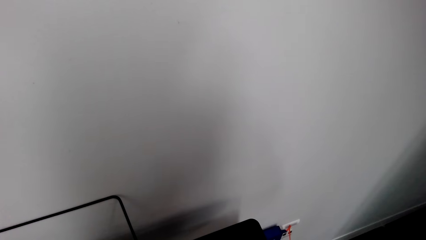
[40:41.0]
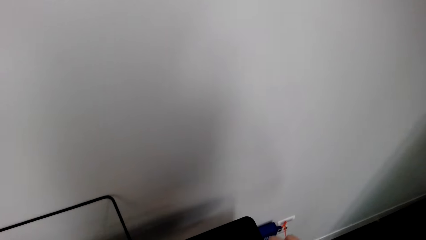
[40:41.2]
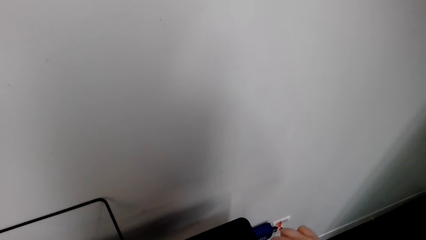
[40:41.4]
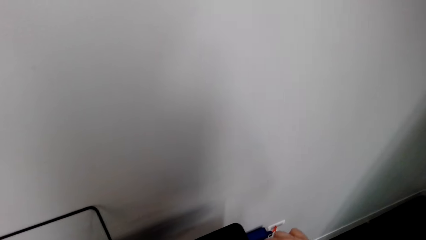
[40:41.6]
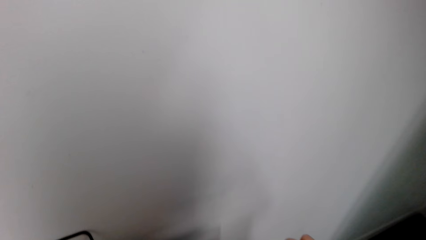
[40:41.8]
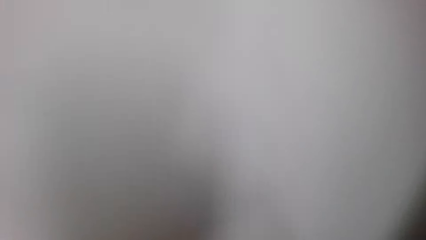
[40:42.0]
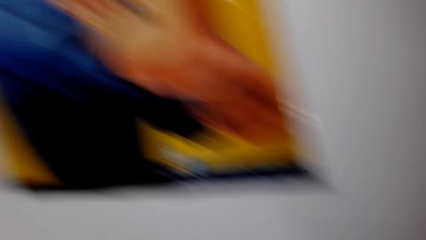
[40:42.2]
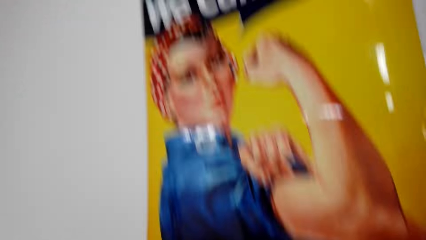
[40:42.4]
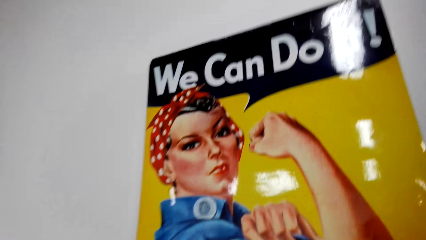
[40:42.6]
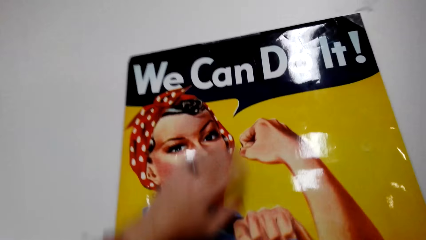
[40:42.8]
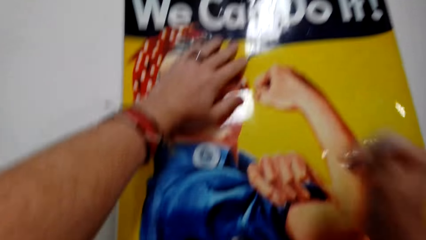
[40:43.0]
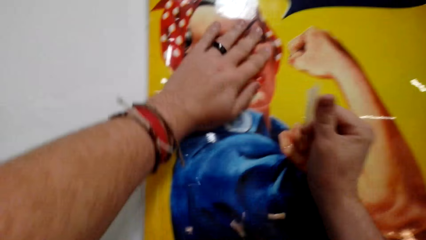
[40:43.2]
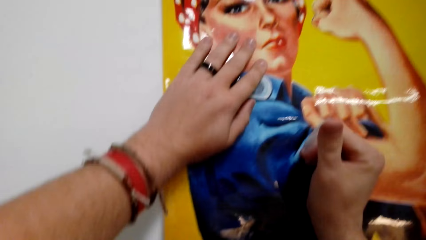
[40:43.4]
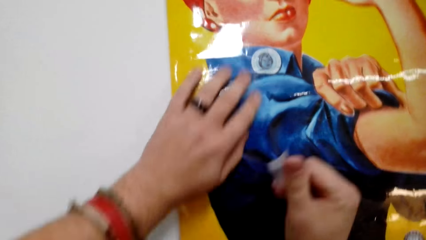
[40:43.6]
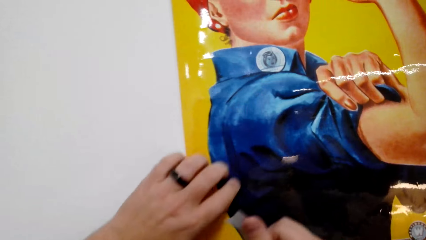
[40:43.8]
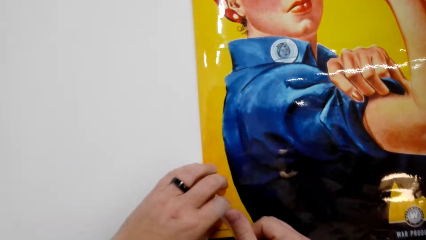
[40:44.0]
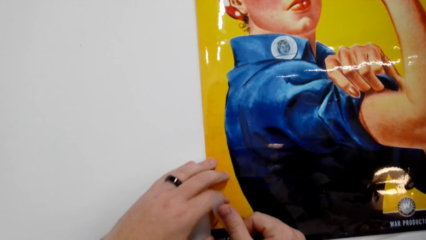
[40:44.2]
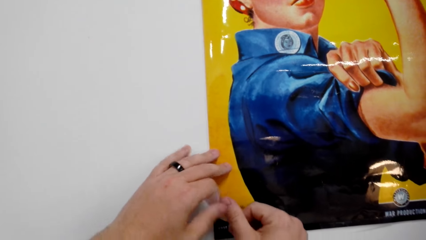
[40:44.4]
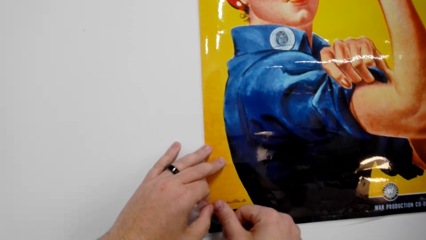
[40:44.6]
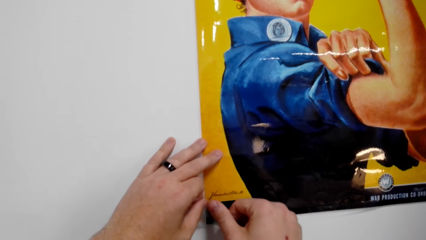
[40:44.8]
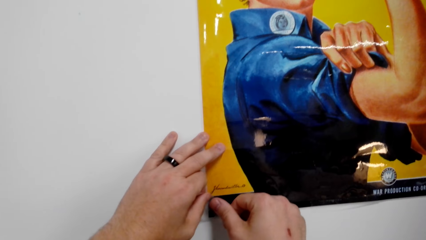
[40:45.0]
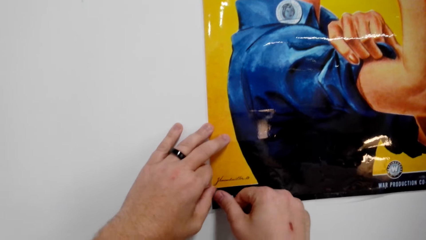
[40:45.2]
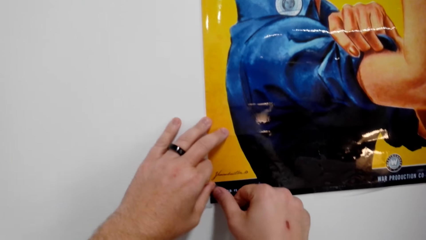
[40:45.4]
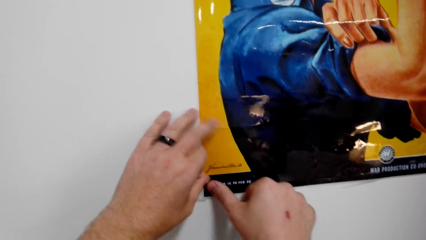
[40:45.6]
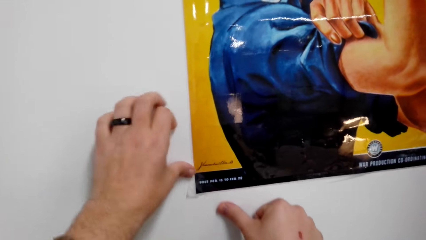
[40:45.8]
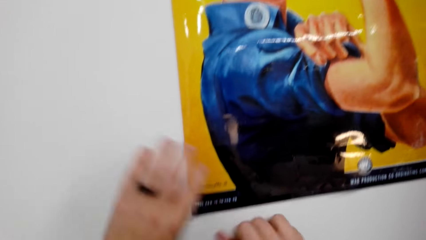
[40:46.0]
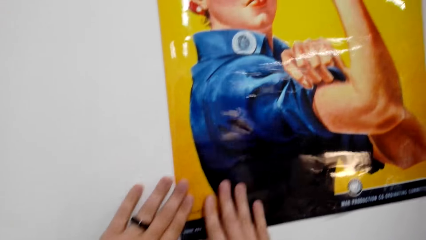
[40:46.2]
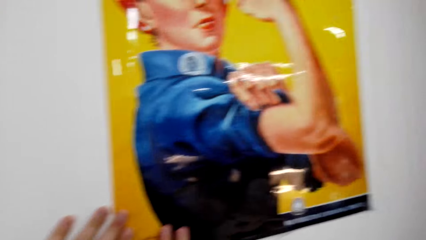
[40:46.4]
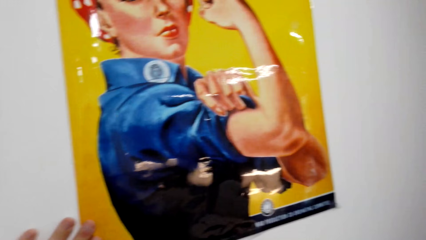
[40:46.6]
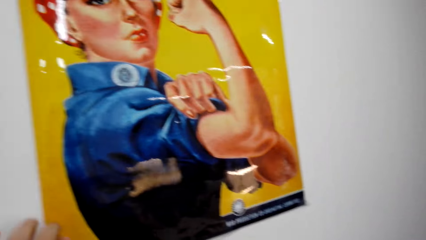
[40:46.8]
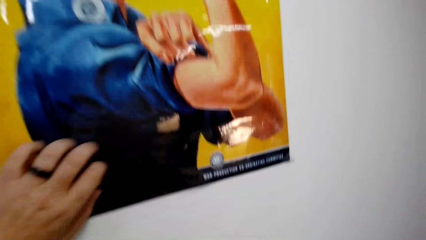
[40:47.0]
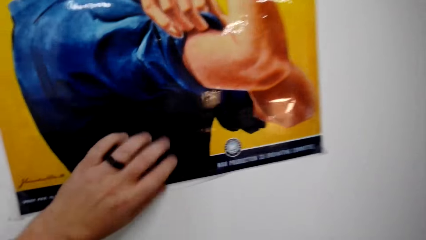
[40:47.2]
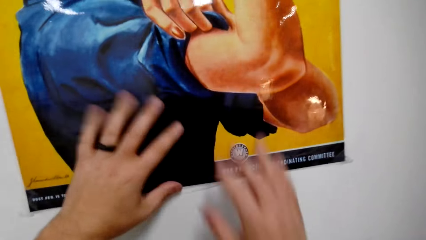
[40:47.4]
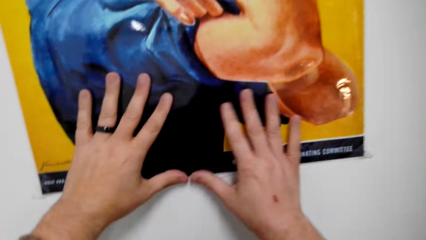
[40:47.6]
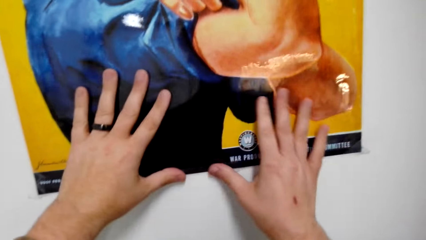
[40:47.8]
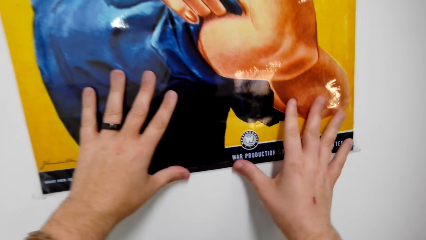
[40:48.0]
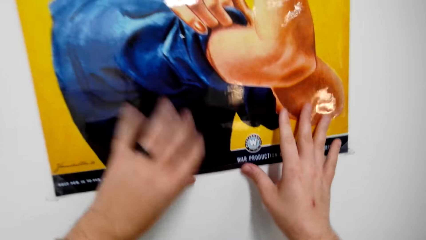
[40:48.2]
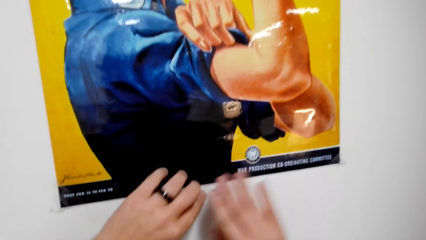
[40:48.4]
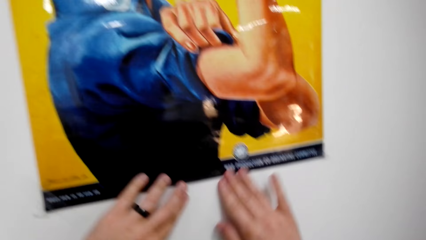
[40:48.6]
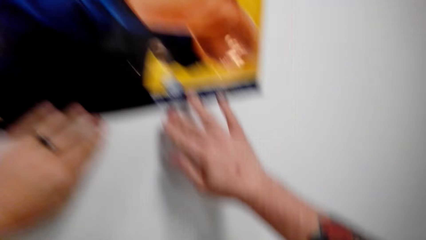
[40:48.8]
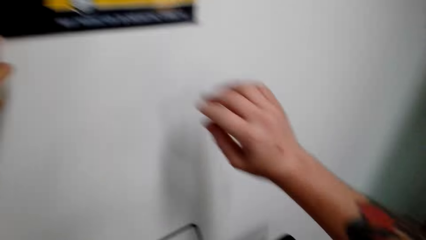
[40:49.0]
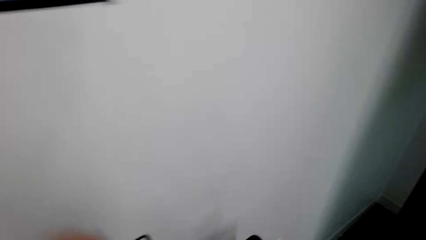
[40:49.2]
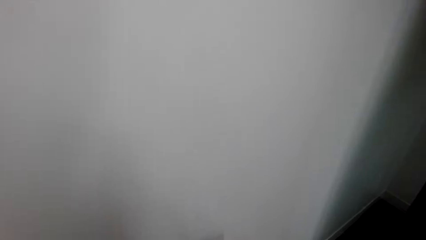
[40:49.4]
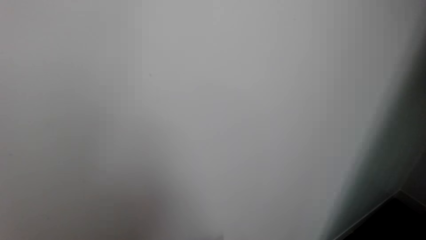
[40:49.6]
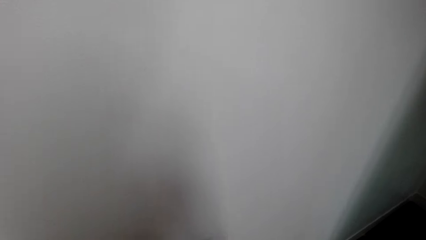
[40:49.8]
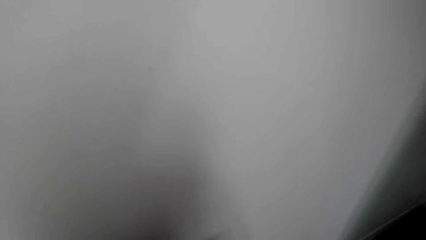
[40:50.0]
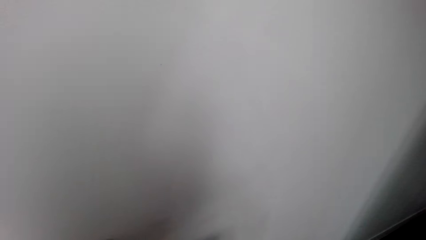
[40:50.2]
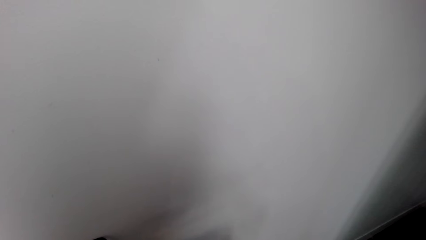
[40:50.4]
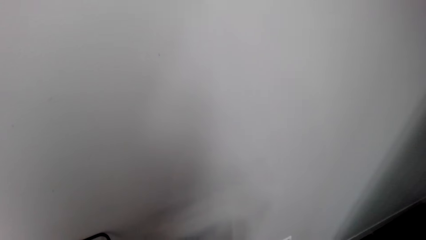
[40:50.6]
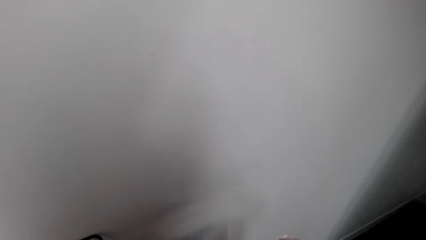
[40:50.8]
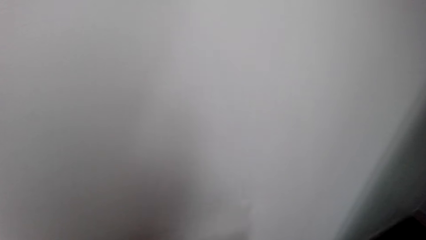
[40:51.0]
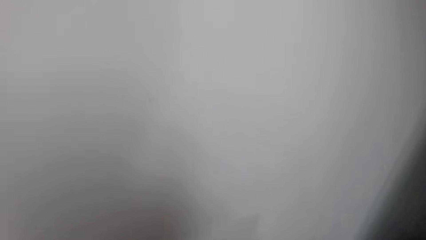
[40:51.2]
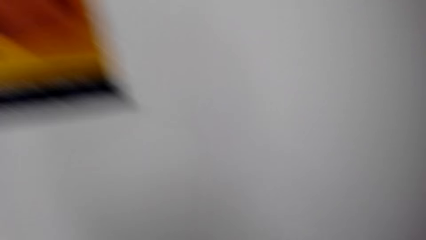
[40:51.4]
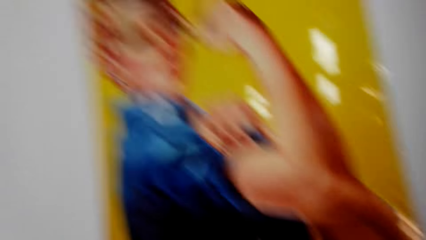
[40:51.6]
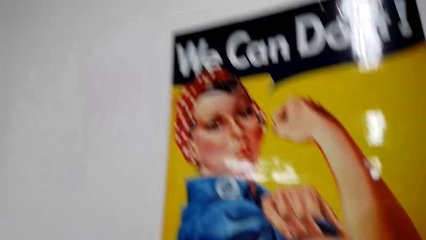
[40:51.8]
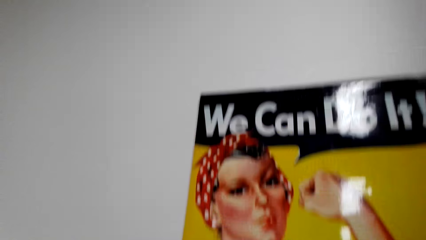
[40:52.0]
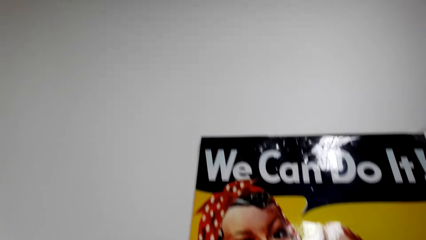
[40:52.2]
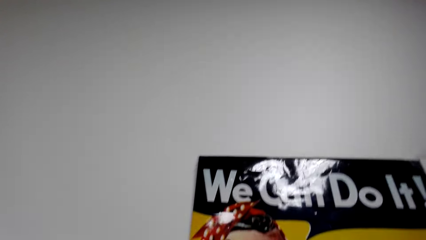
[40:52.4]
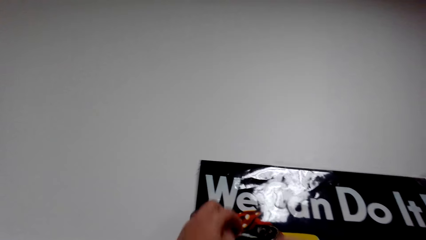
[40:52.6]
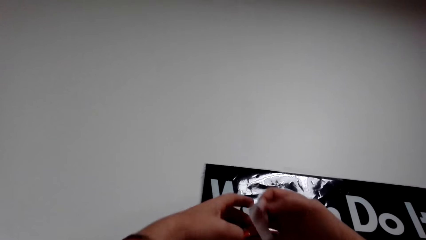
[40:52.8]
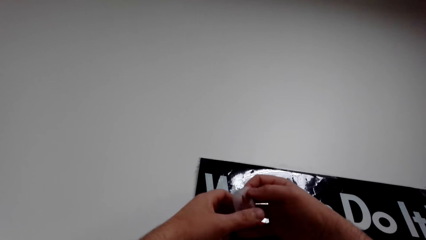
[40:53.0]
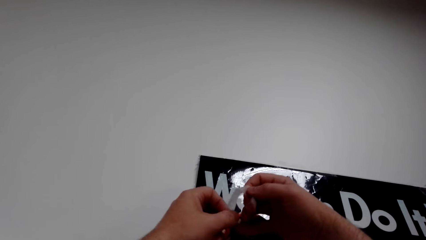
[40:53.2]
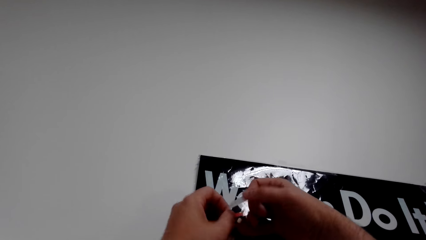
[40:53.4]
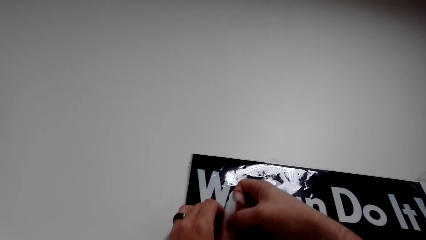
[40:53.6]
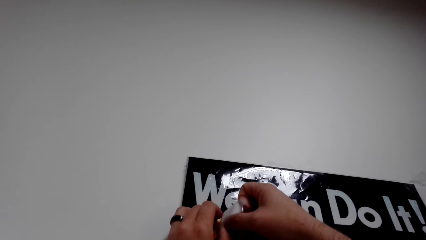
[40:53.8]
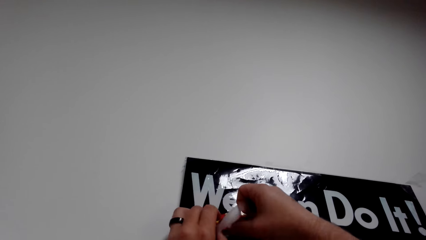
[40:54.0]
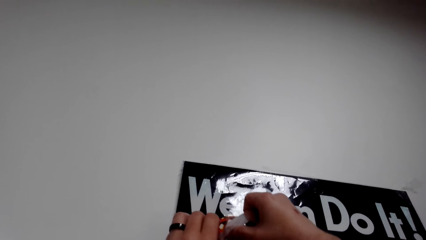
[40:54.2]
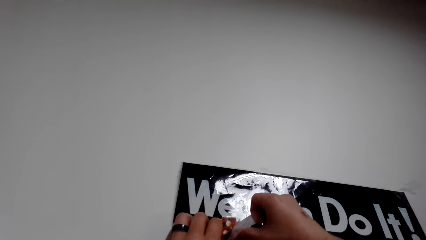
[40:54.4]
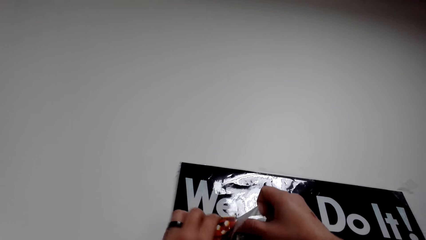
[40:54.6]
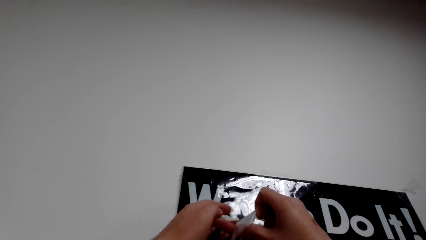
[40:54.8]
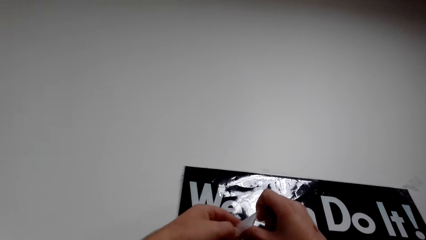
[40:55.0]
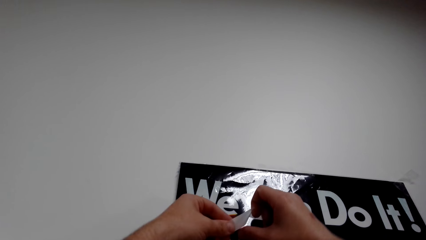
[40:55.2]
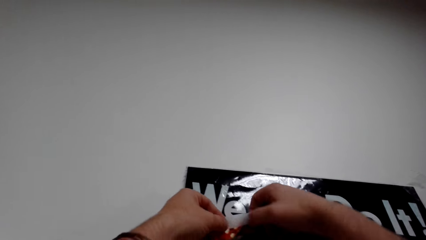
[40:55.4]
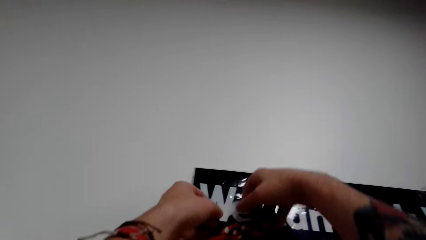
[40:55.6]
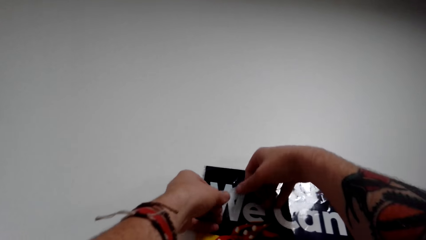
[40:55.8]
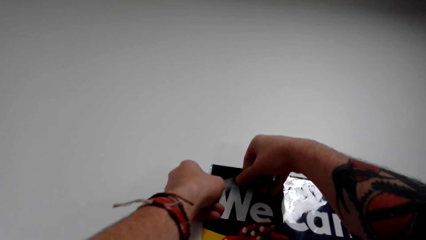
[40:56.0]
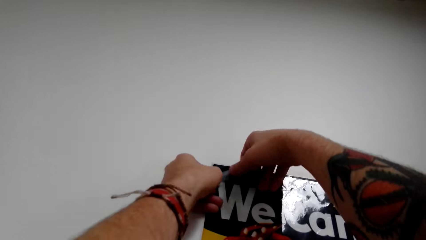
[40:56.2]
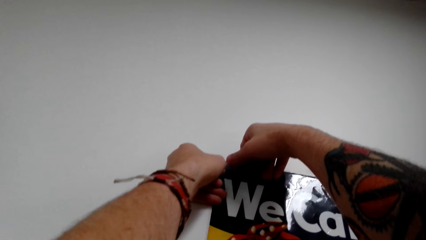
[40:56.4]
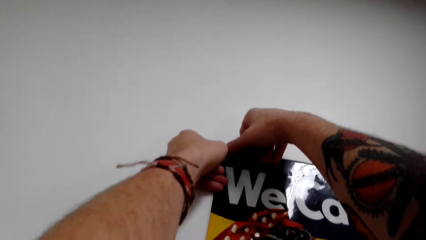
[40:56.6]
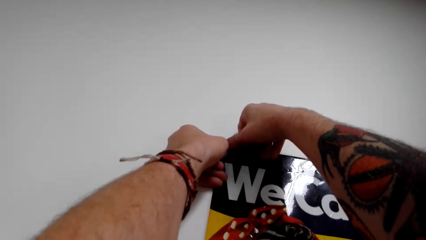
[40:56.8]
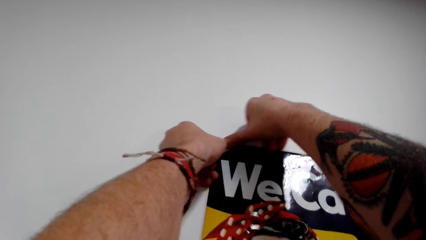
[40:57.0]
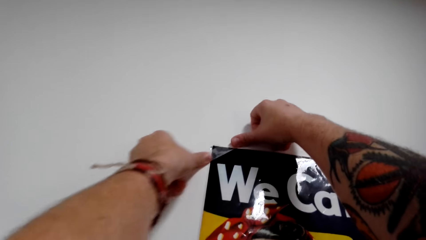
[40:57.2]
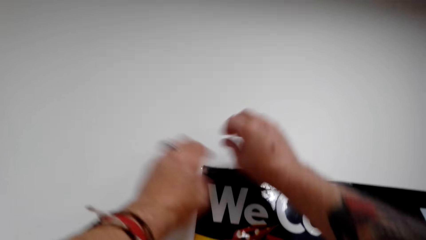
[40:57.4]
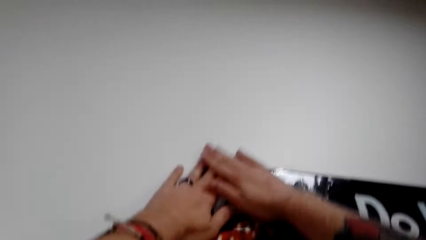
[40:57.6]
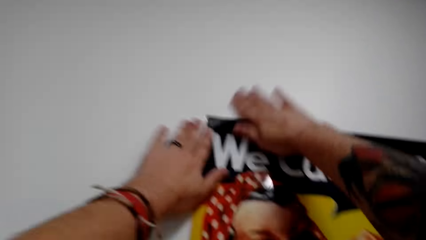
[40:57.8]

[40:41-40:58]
The camera wearer cuts the masking tape.
